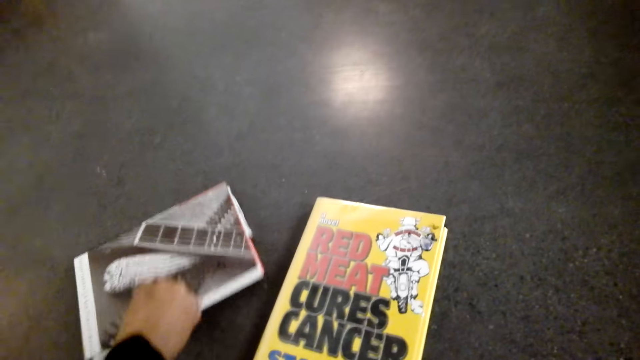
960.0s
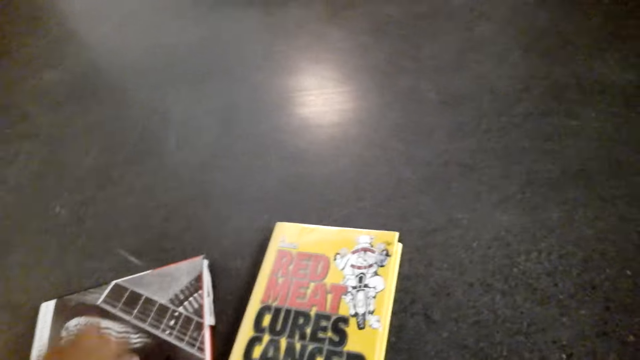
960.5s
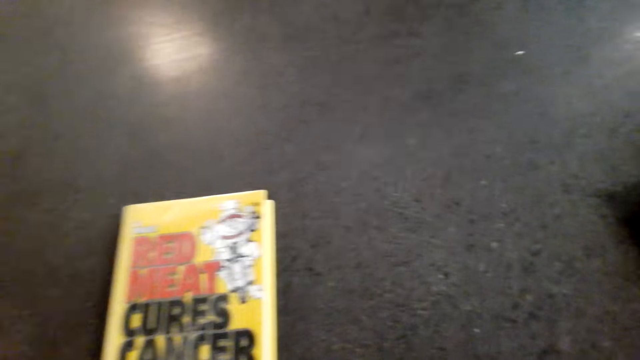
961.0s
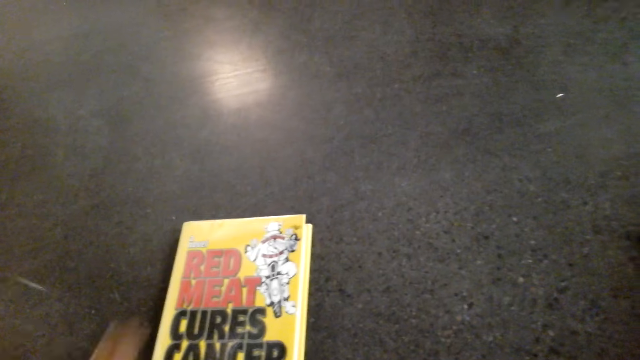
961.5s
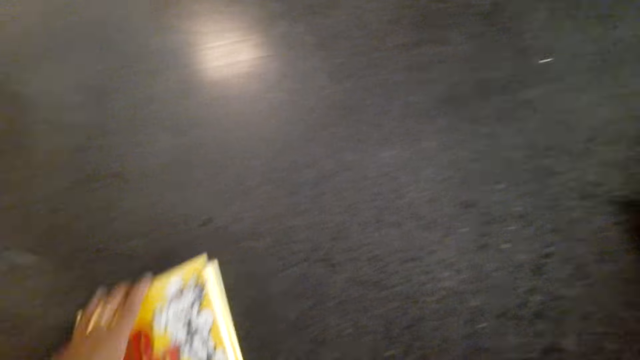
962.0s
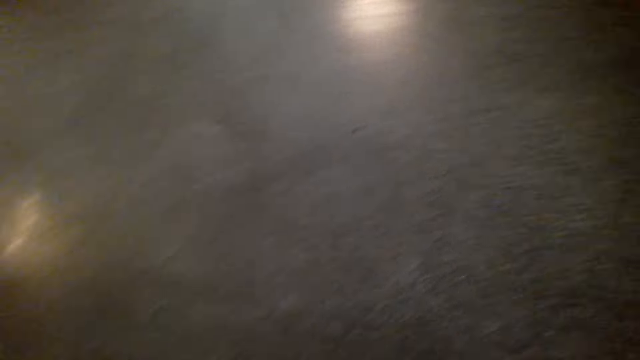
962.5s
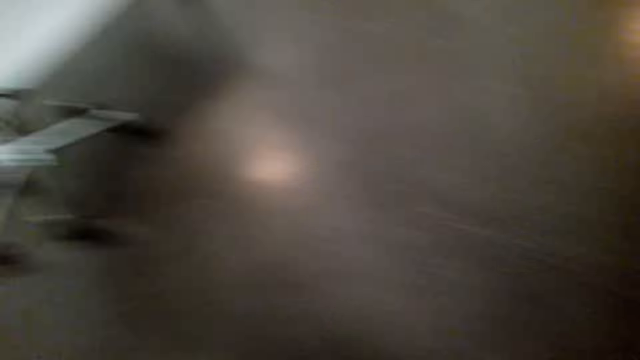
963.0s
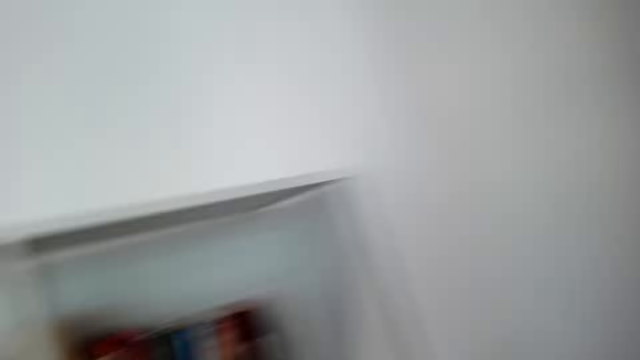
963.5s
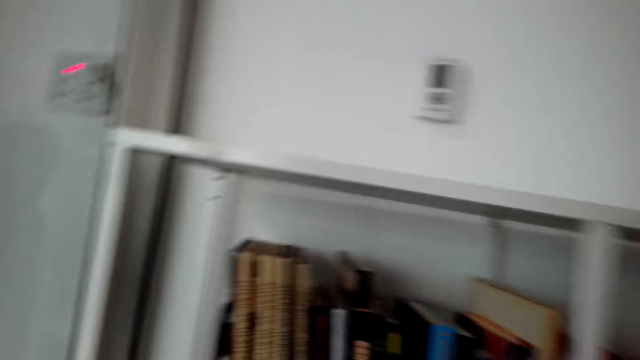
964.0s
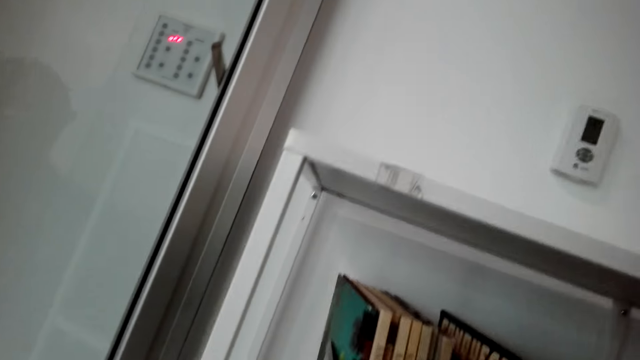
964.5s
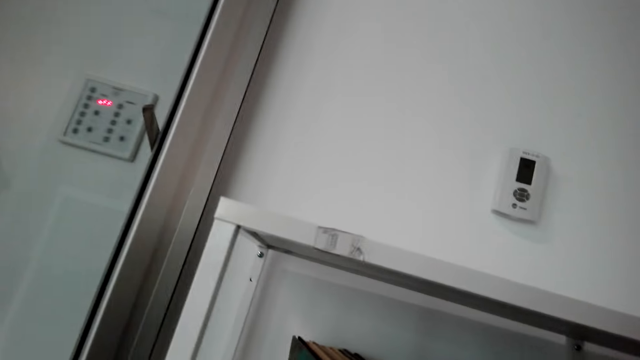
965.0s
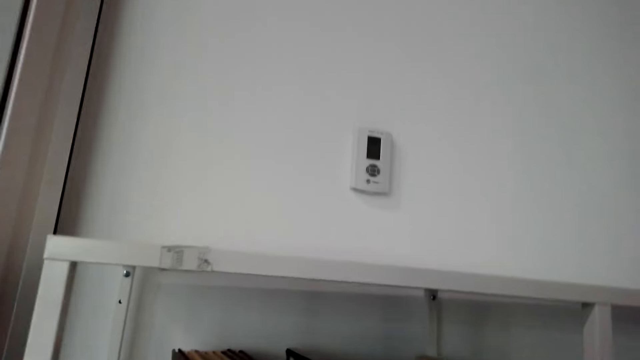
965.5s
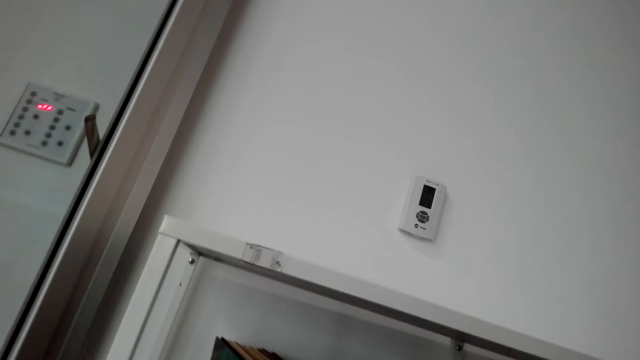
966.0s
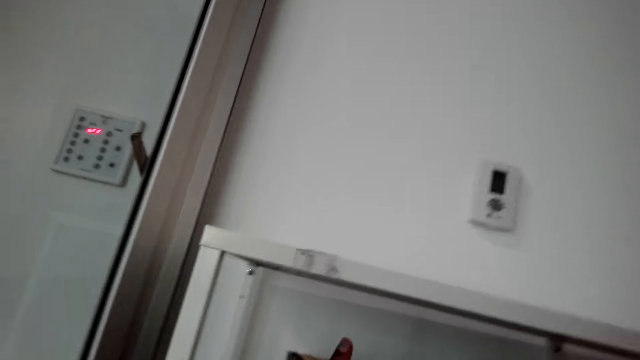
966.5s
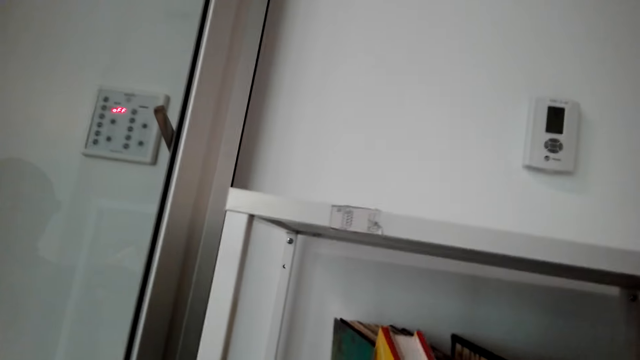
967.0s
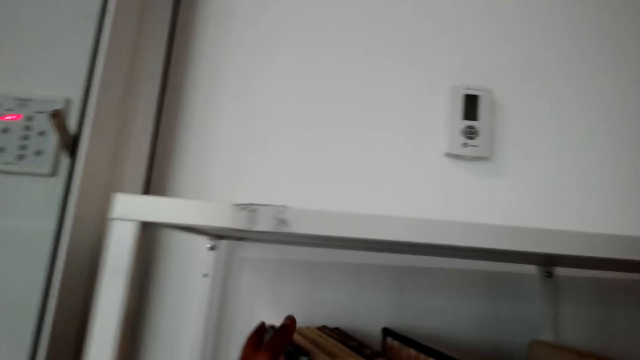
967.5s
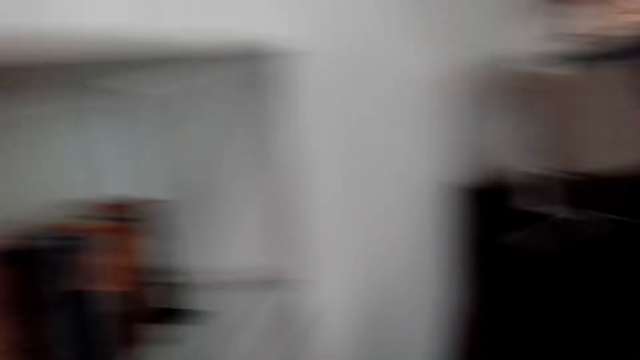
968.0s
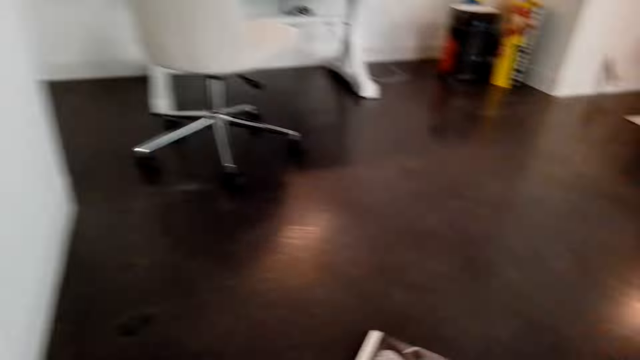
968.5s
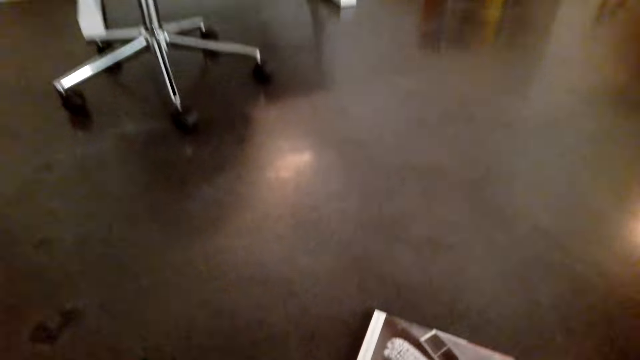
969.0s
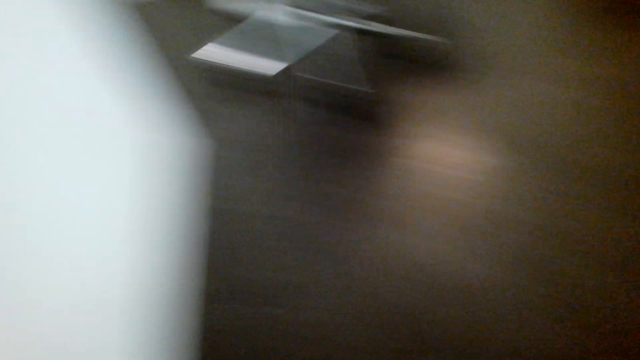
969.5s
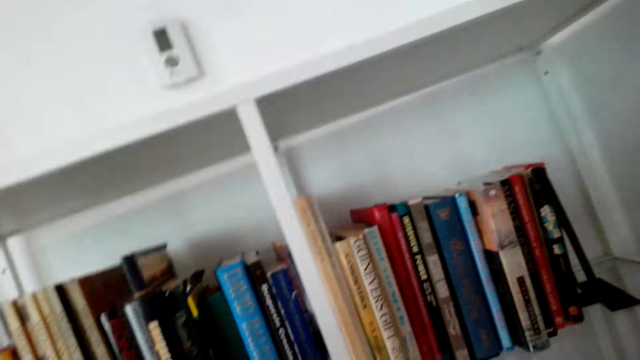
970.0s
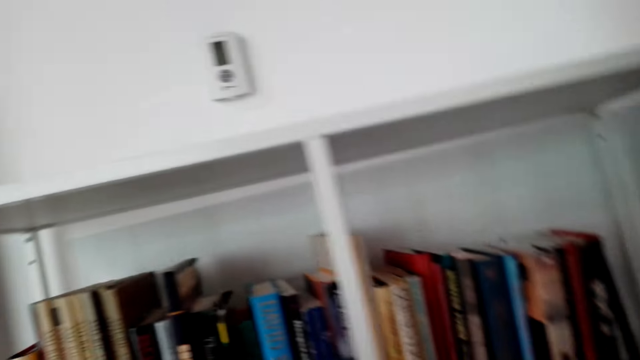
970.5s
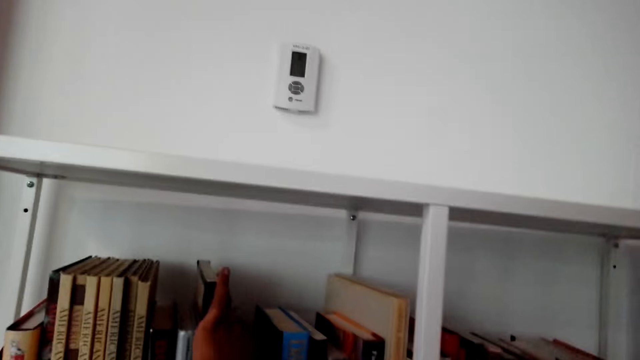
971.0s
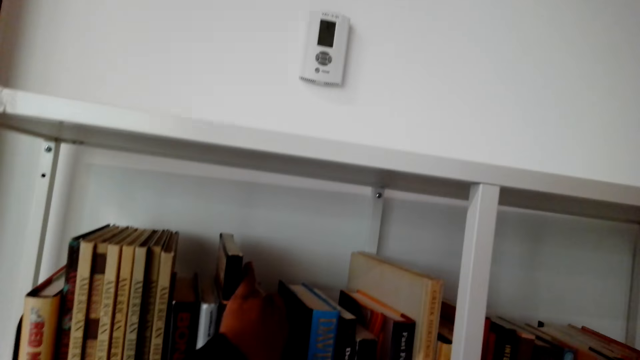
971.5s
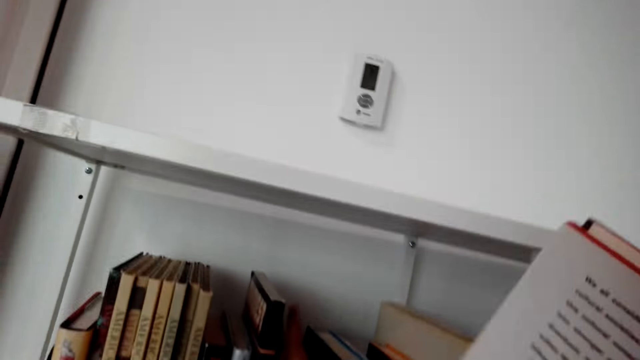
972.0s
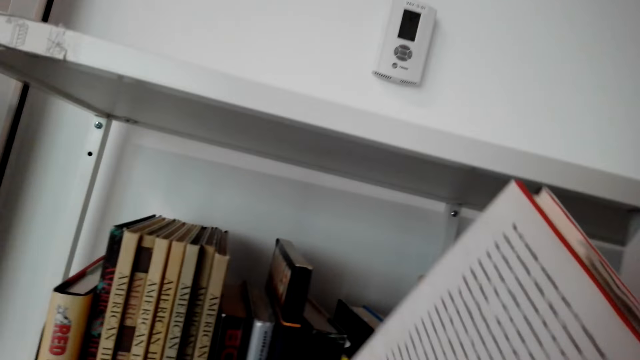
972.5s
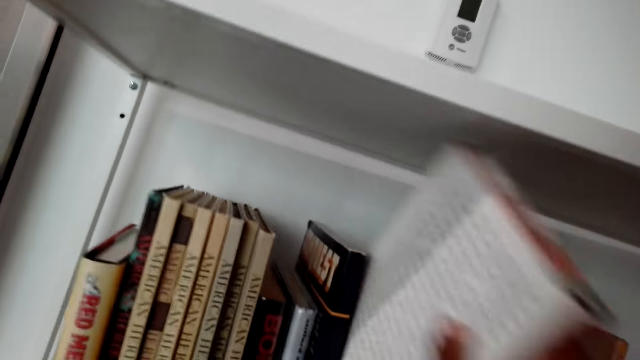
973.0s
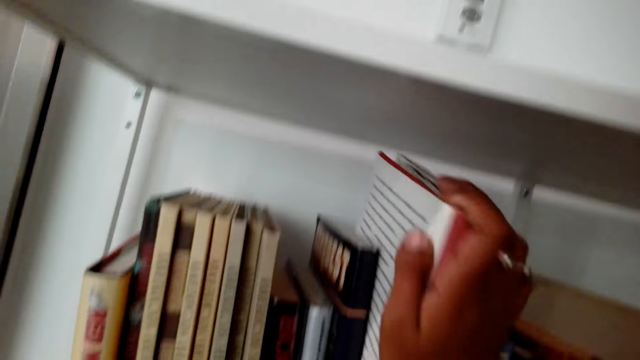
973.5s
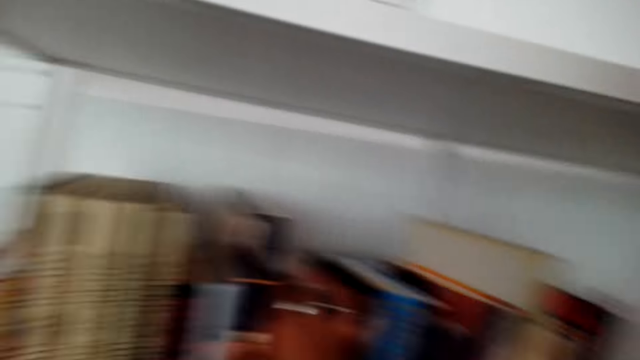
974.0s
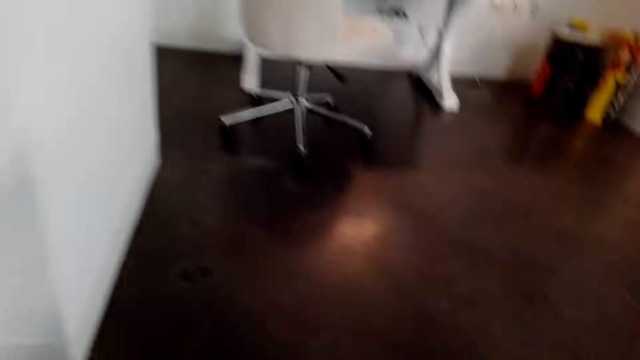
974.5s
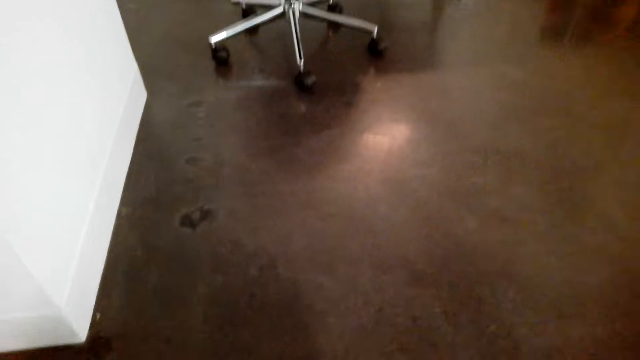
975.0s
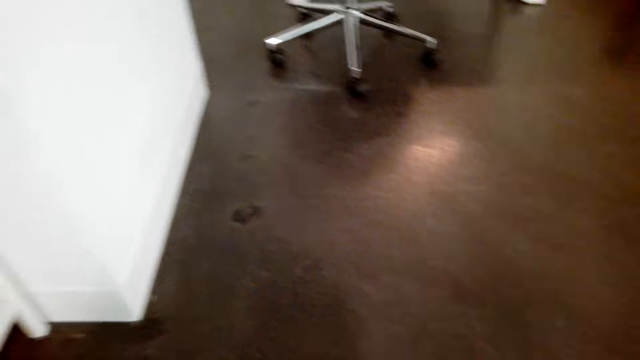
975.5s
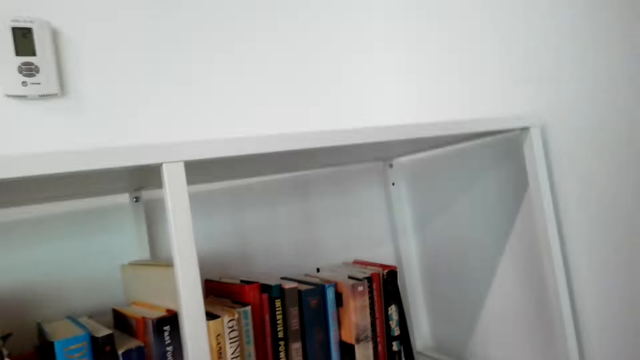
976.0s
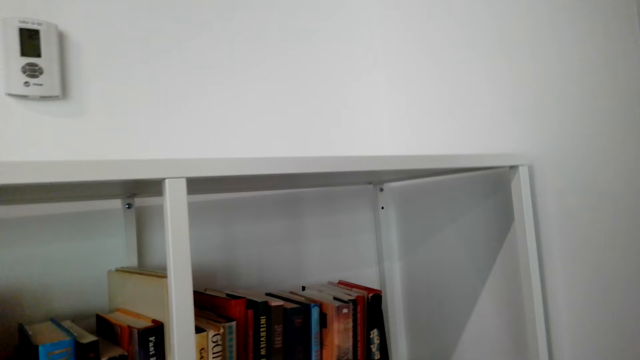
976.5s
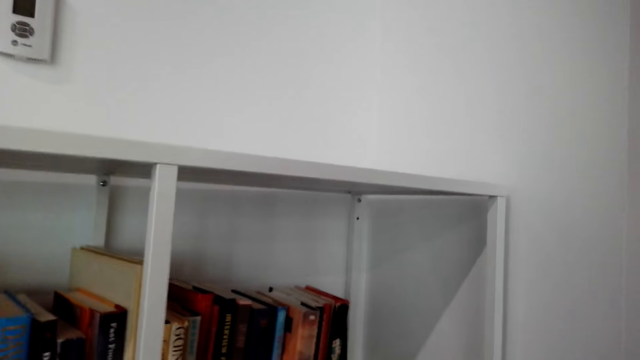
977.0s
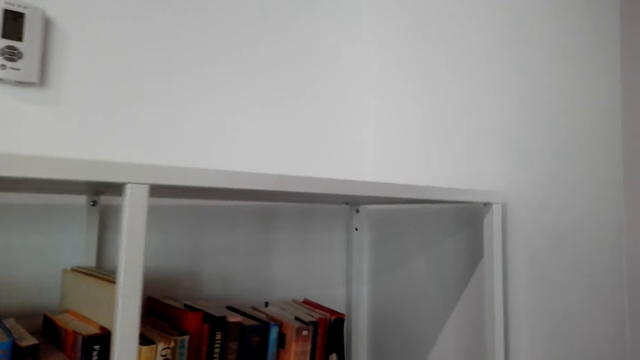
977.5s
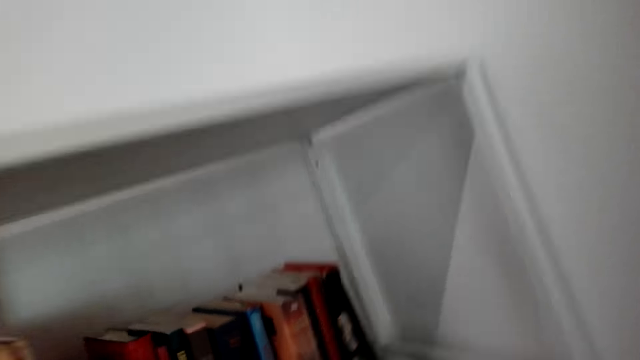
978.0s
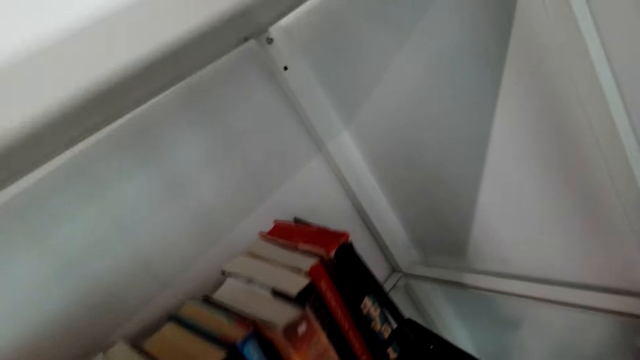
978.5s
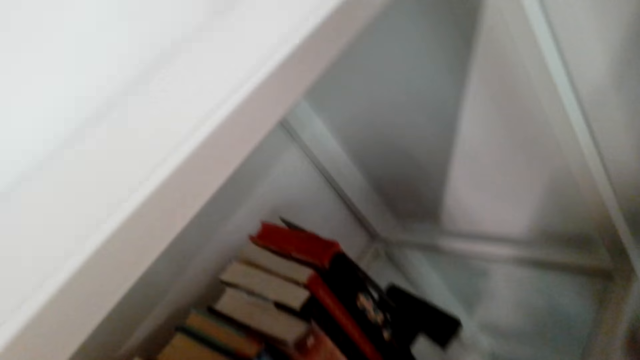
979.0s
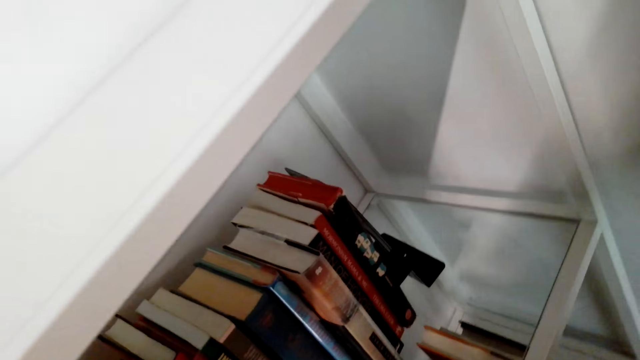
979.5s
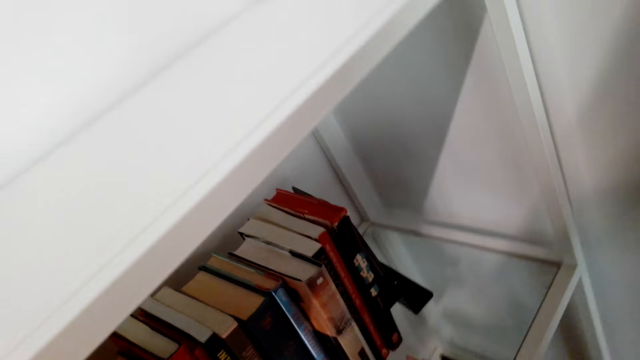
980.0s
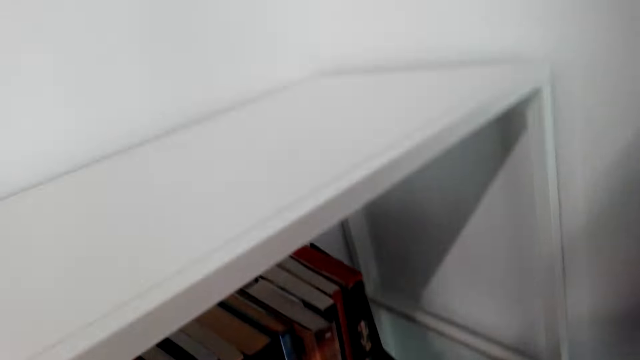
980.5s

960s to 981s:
The camera wearer places the book in the shelf. They look at the shelf. They put the books on the shelf. They pick another book from the floor. They place the book in the shelf. They look around. They pick the book from the floor and place the book in the shelf.
